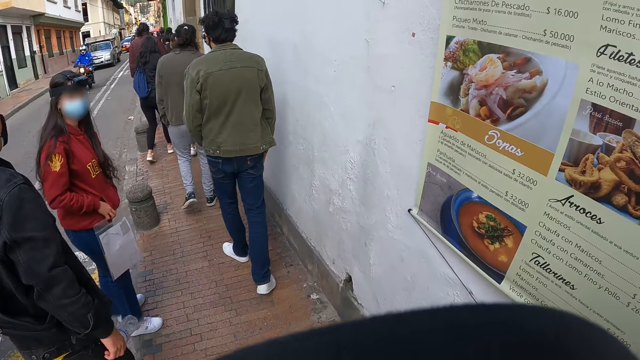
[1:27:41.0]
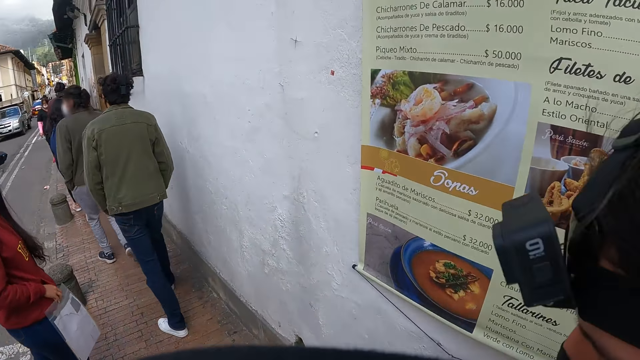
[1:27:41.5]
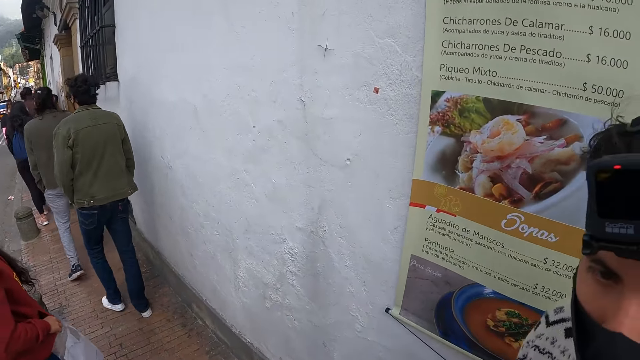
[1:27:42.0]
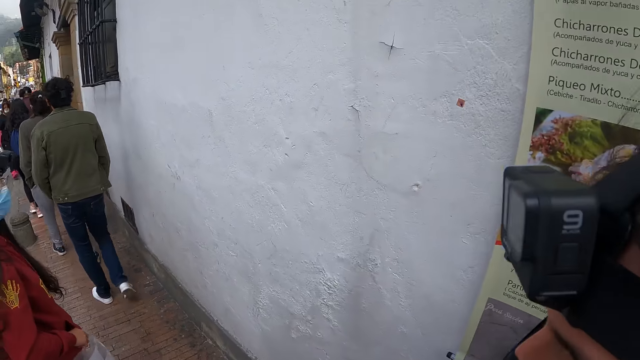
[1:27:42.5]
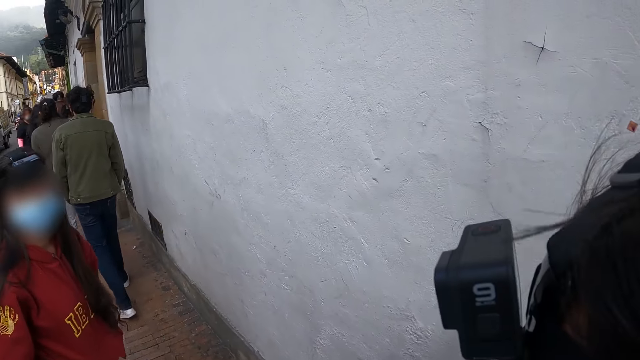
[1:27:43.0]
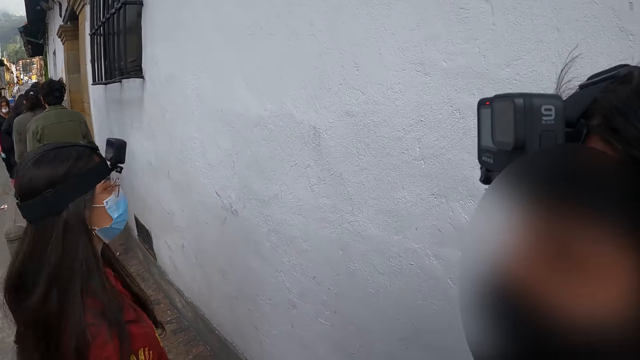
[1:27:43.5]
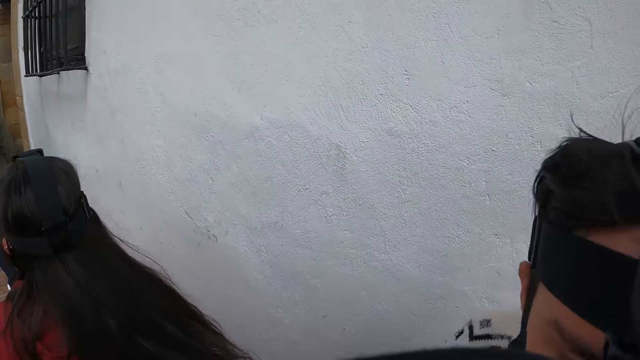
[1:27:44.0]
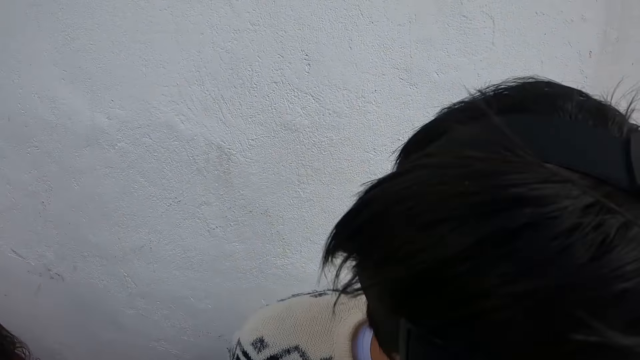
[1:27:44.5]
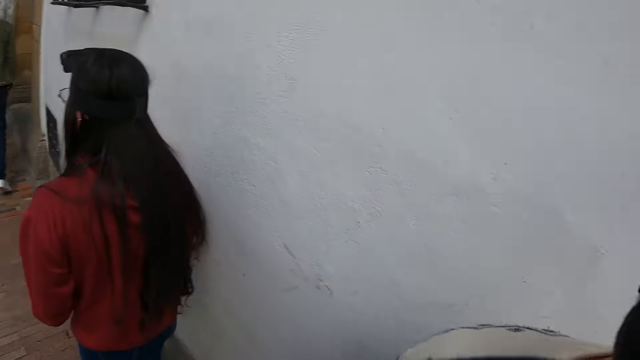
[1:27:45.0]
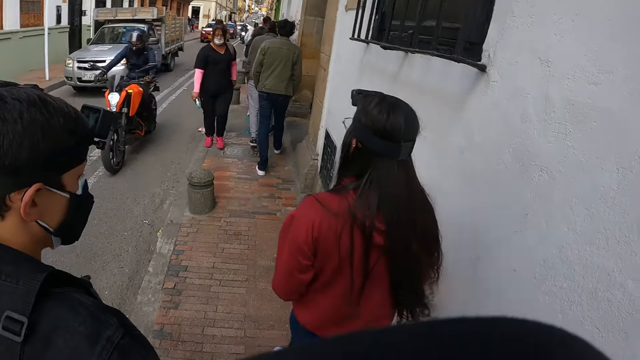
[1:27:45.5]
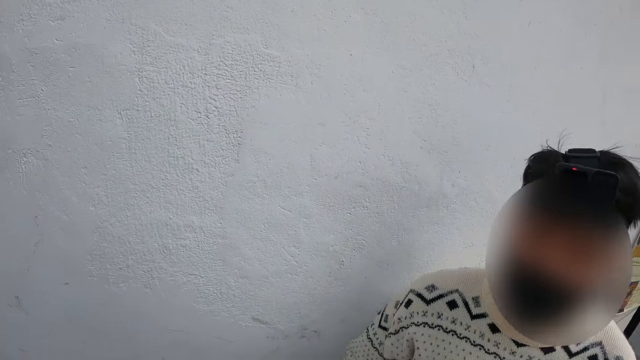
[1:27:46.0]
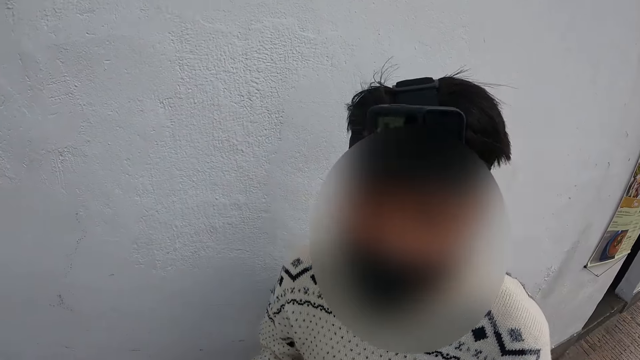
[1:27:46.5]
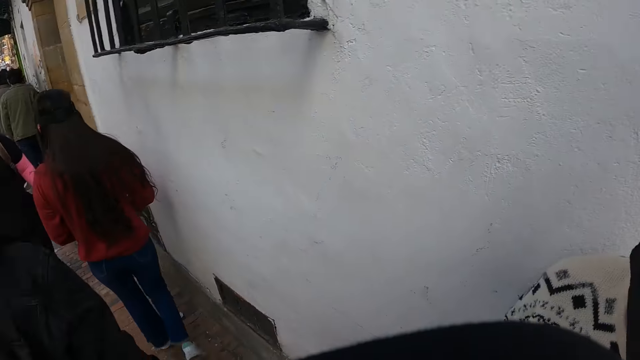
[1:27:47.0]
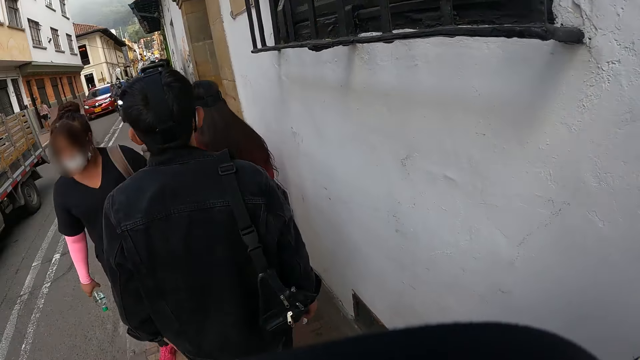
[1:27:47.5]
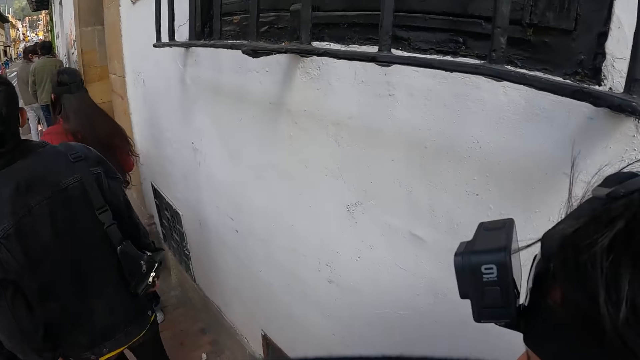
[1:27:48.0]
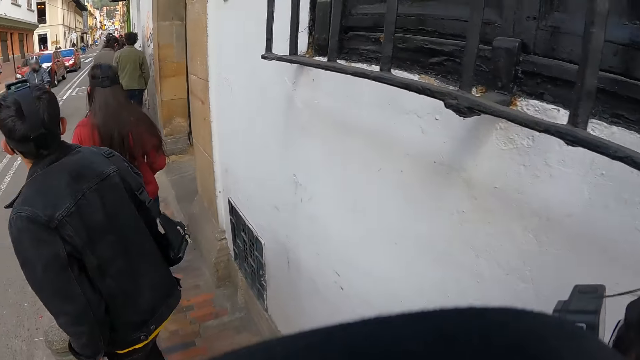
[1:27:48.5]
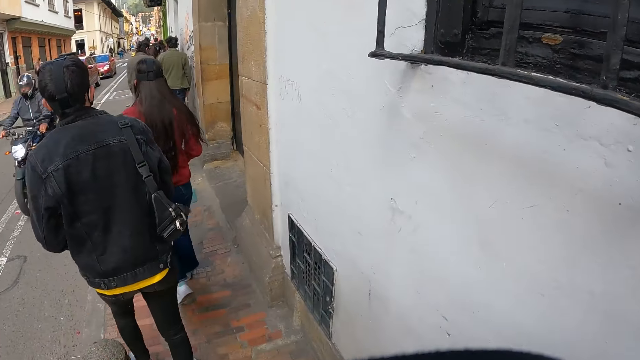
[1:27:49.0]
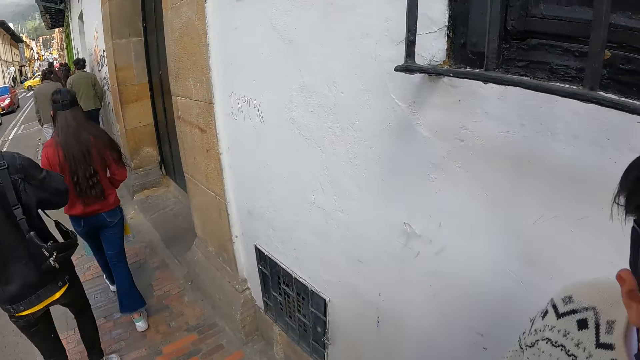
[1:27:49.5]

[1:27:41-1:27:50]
The camera wearer walks around.

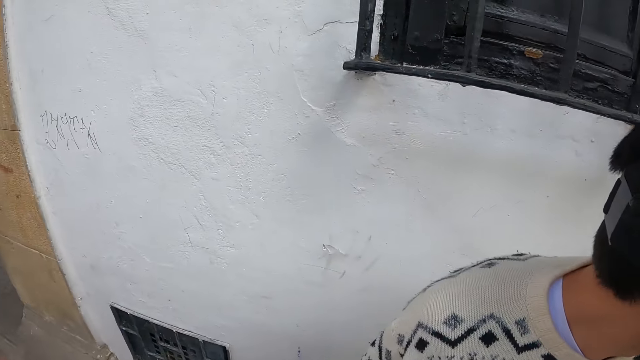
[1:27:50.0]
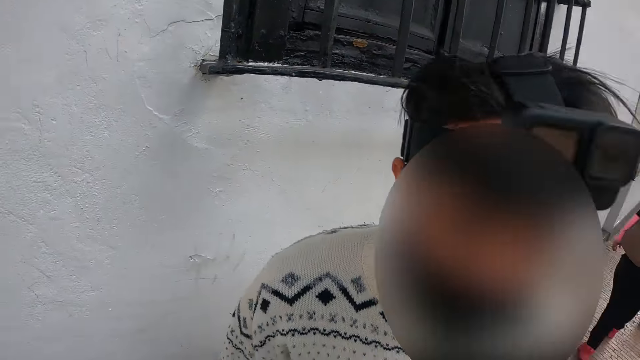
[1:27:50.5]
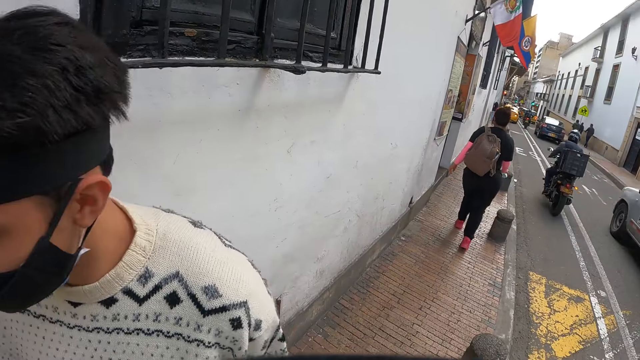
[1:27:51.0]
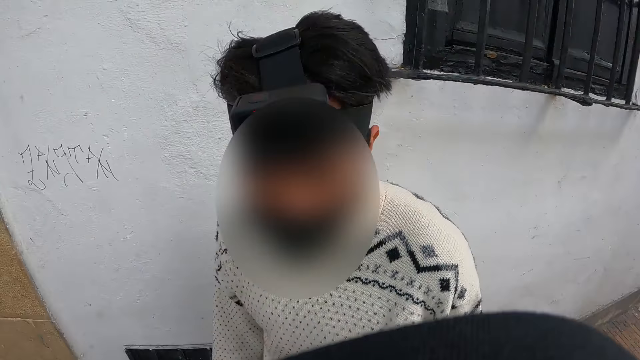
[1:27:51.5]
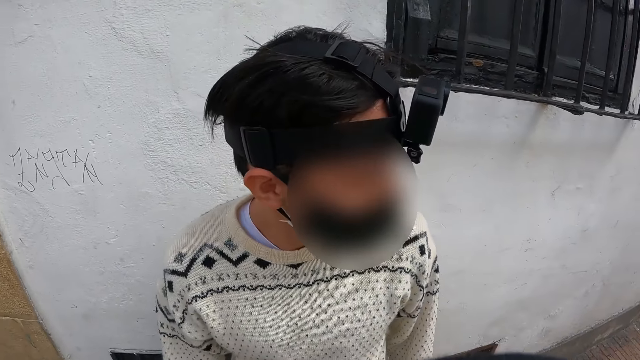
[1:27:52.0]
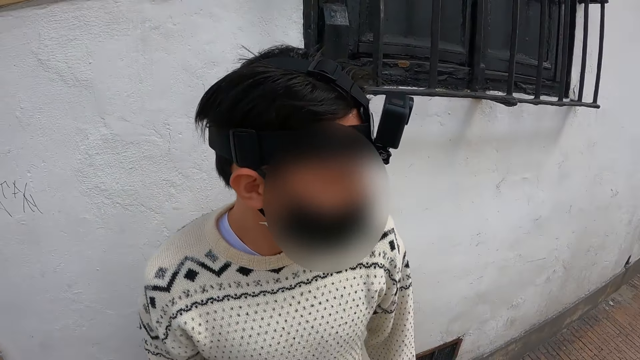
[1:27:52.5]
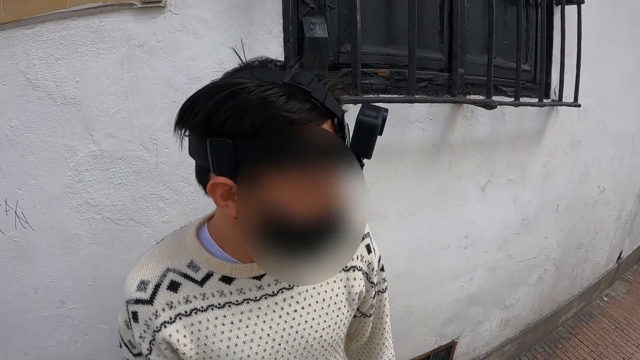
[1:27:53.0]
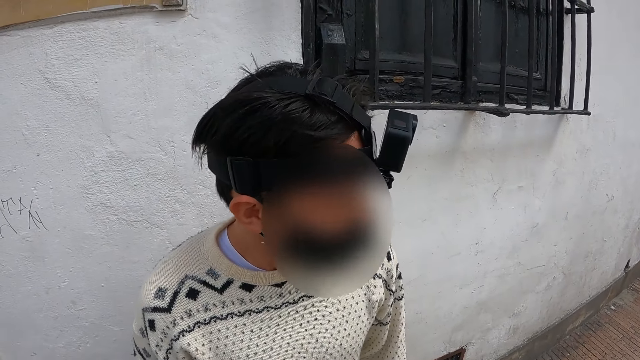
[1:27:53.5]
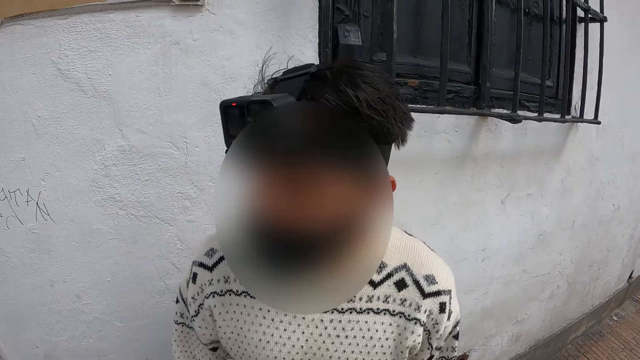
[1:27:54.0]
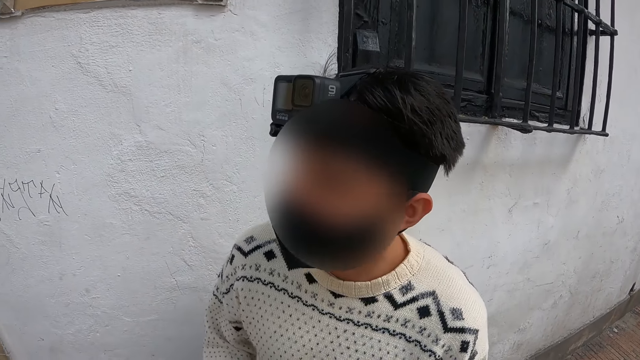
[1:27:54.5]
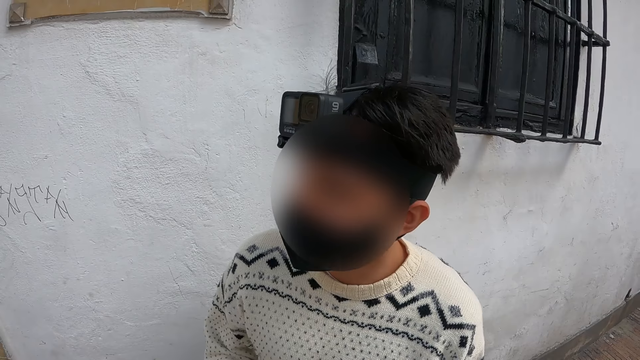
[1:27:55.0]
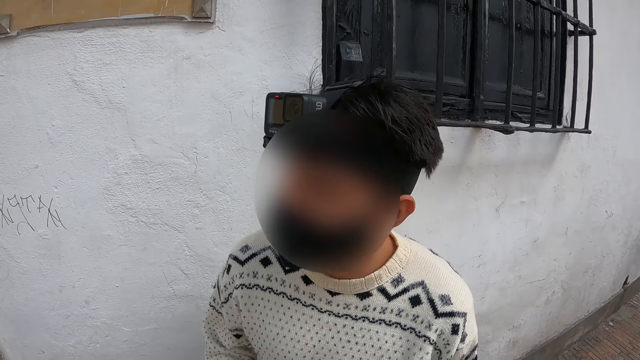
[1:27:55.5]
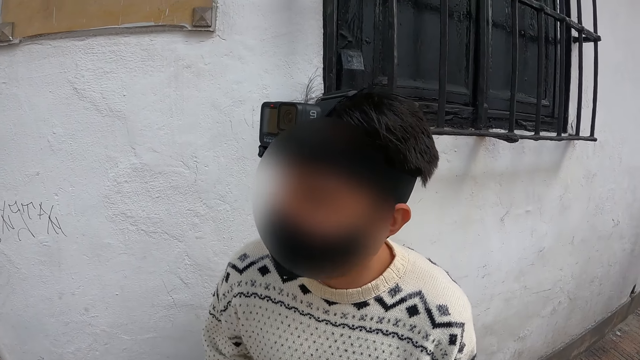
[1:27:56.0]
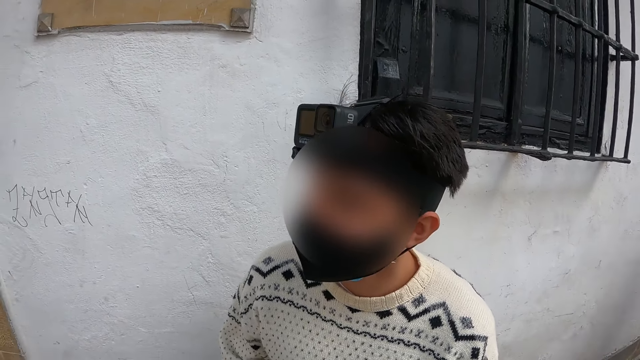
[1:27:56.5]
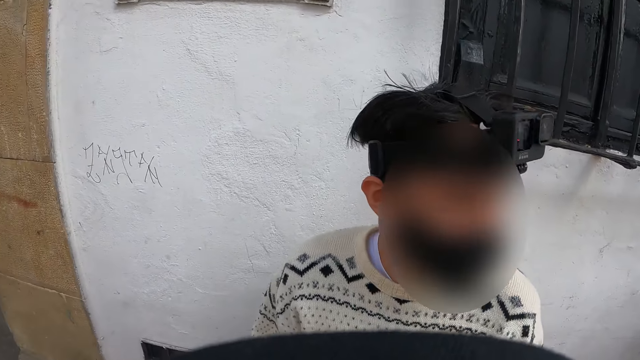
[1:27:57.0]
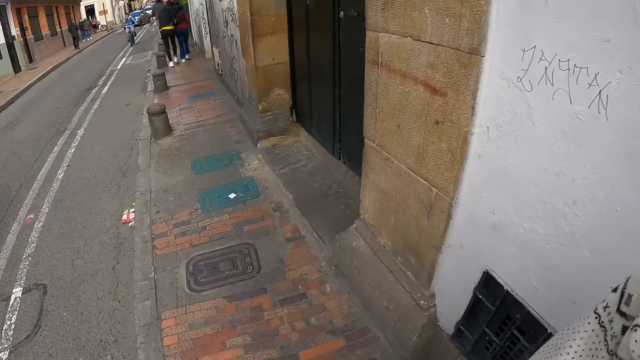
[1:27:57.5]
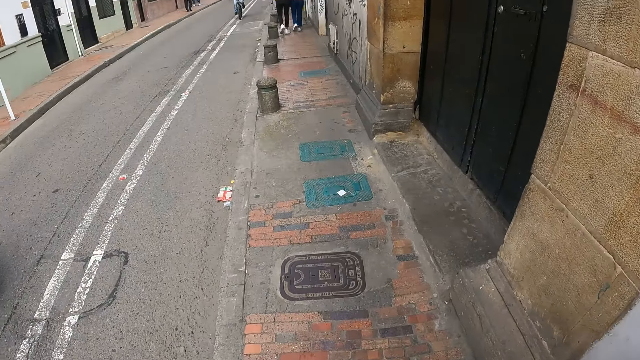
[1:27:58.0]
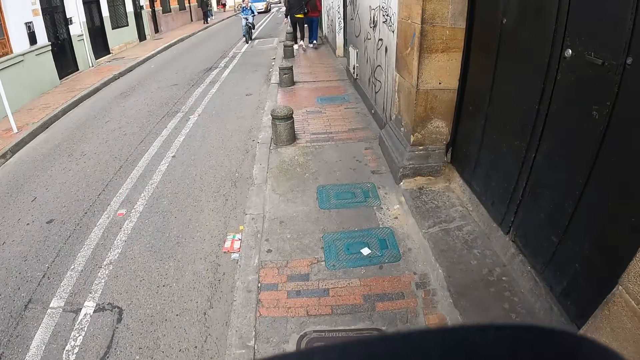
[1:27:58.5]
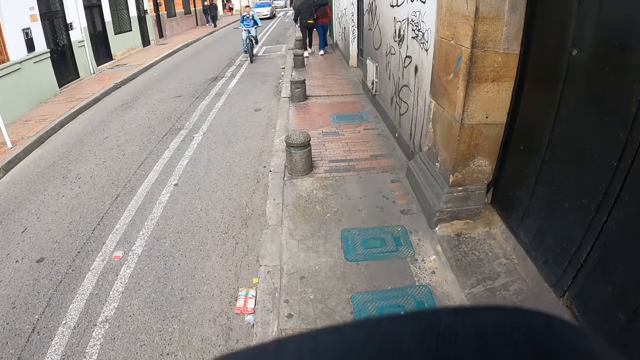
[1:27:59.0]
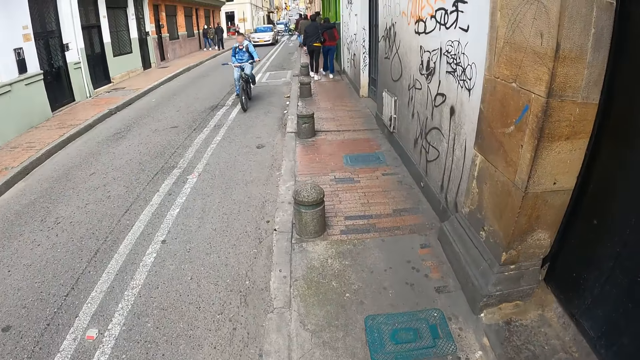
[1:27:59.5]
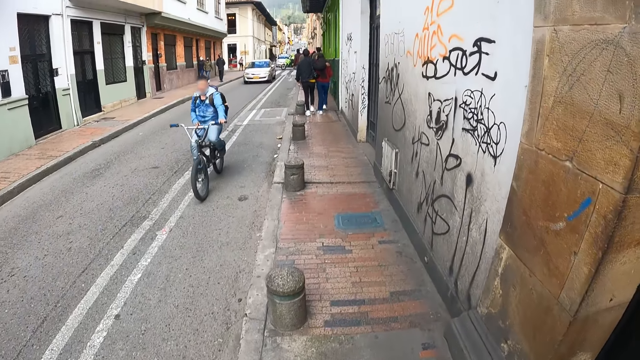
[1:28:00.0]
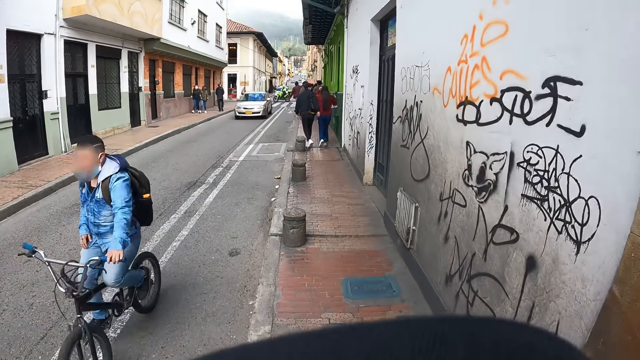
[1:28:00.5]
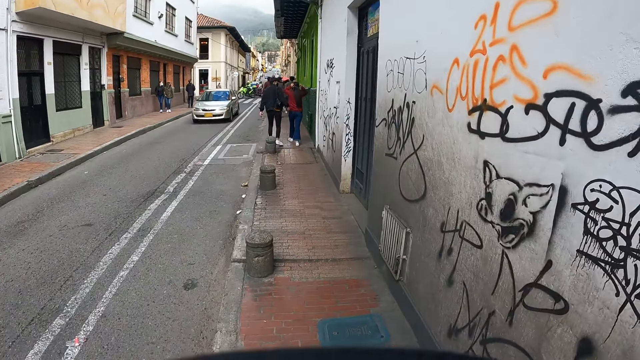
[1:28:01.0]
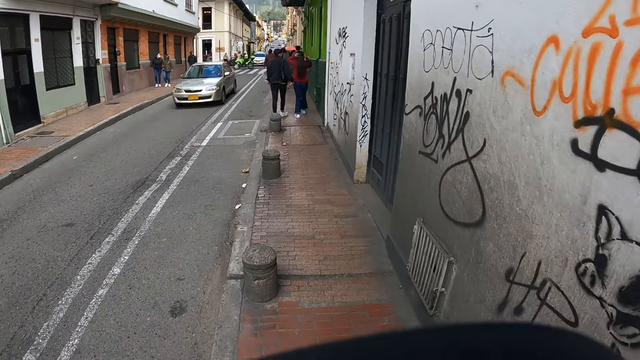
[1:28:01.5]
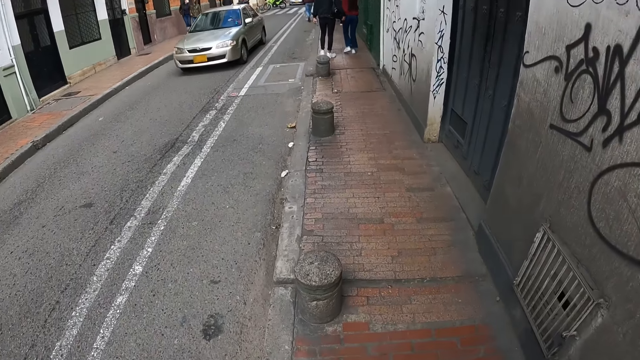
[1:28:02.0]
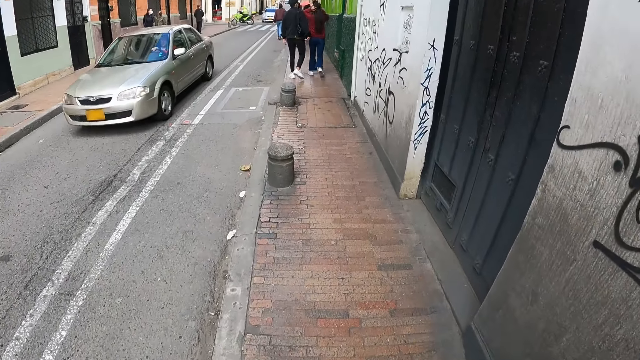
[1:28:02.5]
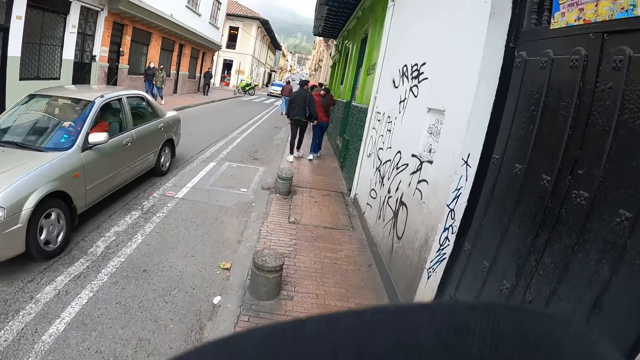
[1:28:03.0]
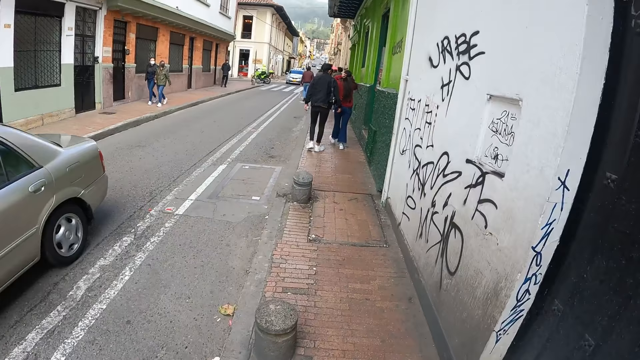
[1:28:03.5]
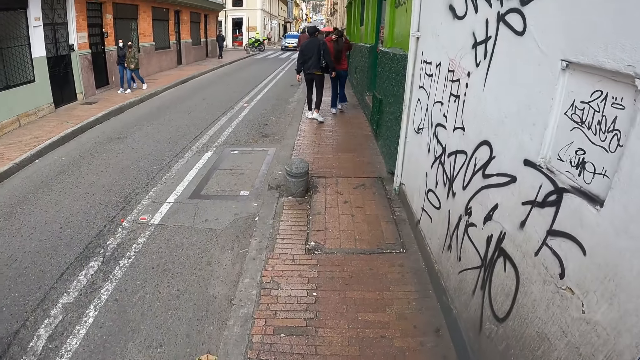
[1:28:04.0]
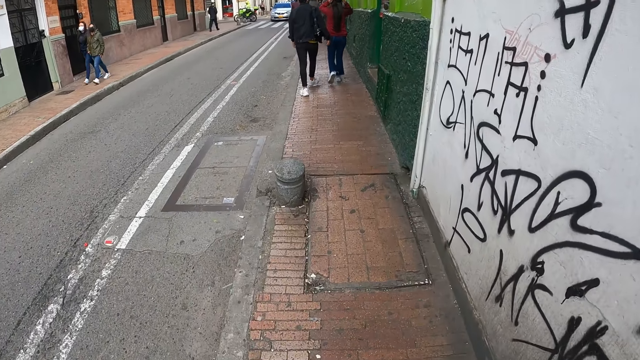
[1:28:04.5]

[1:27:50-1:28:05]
The camera wearer looks at a man. They look around the road.
